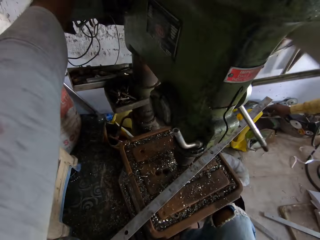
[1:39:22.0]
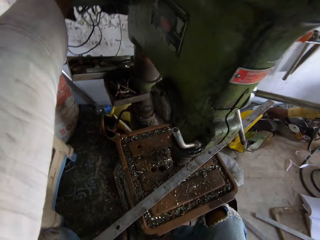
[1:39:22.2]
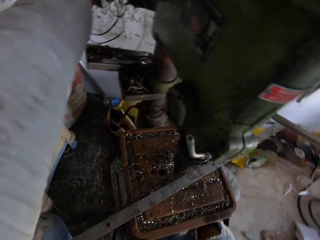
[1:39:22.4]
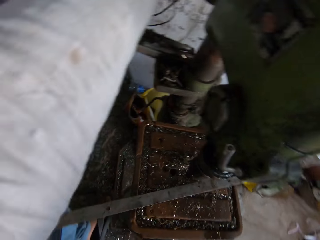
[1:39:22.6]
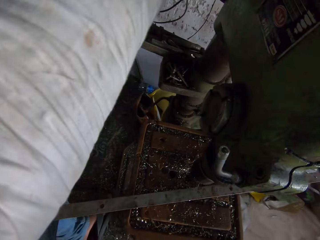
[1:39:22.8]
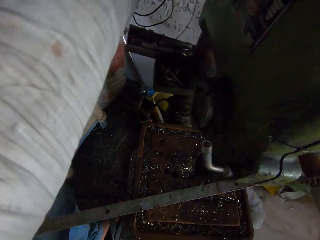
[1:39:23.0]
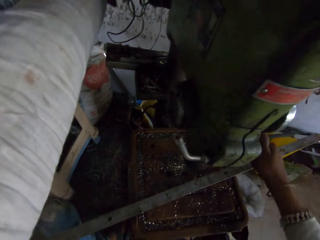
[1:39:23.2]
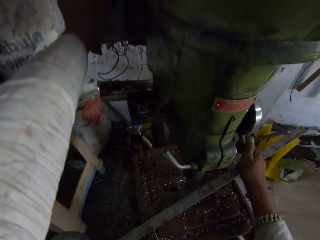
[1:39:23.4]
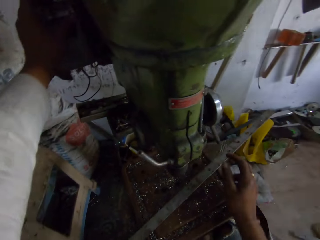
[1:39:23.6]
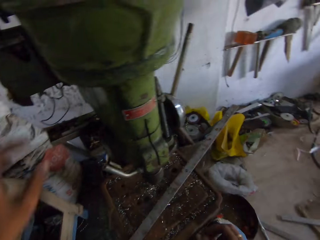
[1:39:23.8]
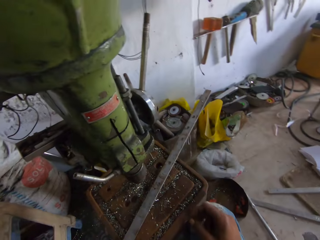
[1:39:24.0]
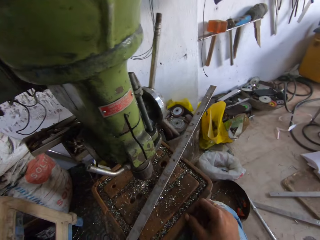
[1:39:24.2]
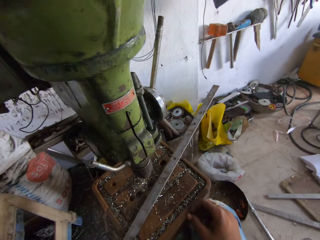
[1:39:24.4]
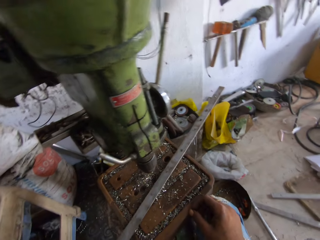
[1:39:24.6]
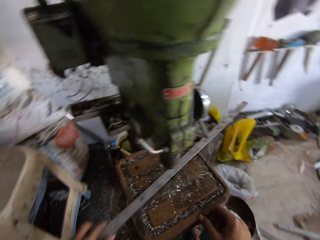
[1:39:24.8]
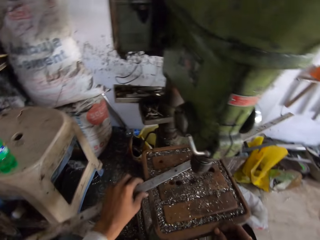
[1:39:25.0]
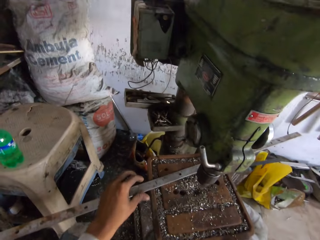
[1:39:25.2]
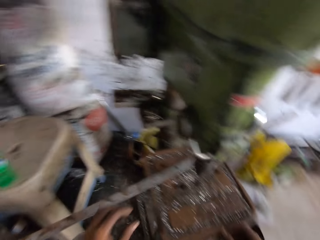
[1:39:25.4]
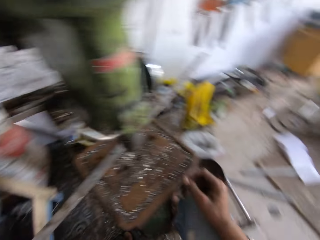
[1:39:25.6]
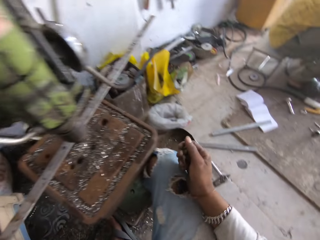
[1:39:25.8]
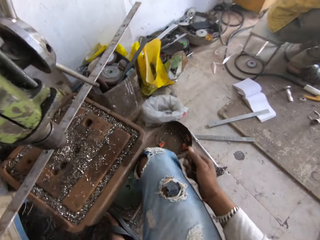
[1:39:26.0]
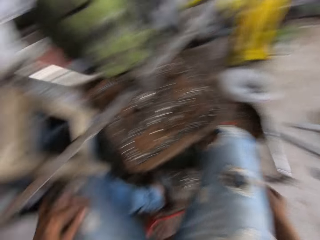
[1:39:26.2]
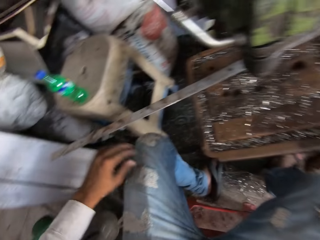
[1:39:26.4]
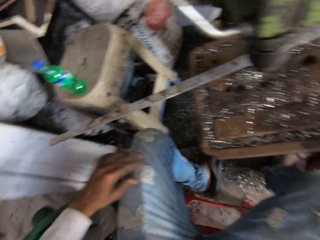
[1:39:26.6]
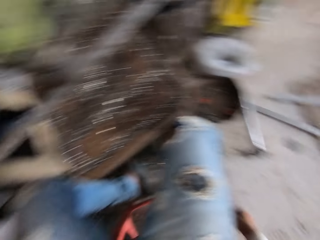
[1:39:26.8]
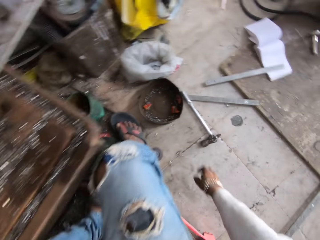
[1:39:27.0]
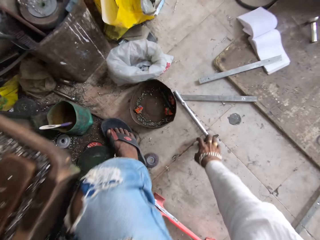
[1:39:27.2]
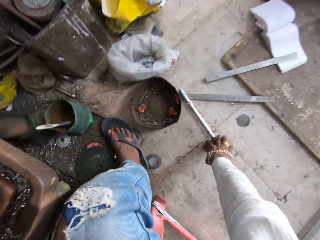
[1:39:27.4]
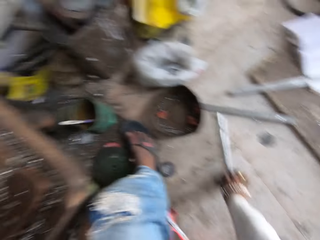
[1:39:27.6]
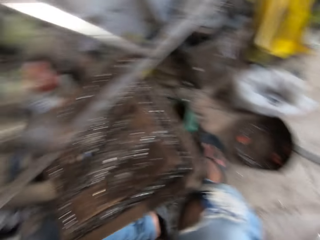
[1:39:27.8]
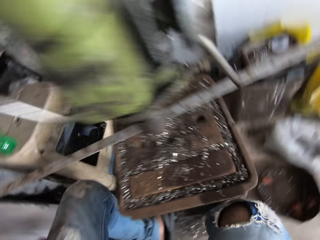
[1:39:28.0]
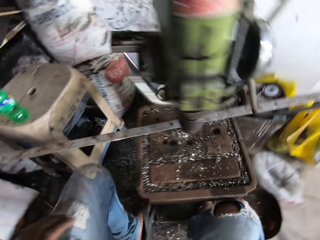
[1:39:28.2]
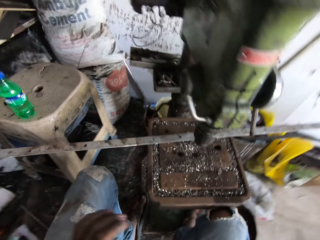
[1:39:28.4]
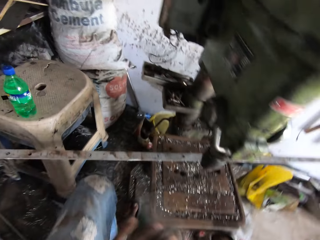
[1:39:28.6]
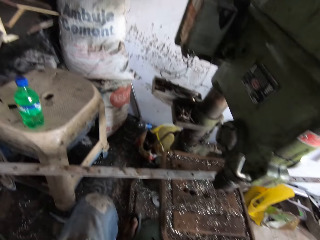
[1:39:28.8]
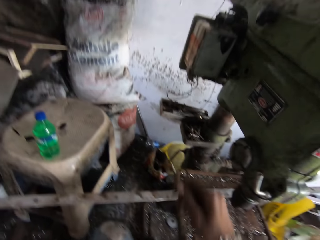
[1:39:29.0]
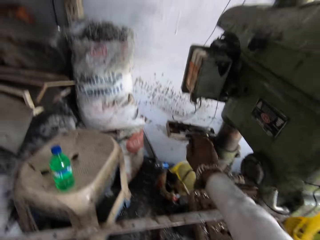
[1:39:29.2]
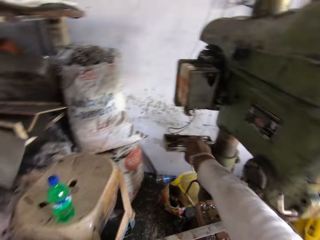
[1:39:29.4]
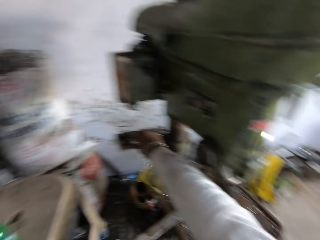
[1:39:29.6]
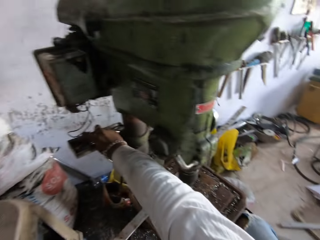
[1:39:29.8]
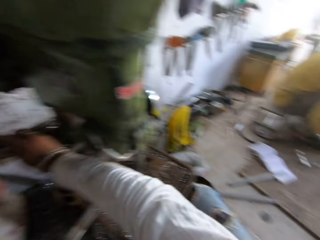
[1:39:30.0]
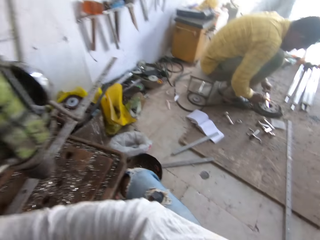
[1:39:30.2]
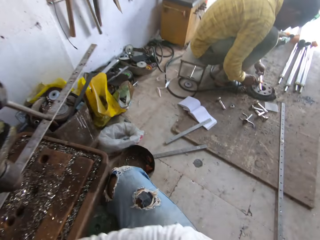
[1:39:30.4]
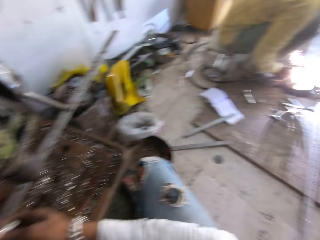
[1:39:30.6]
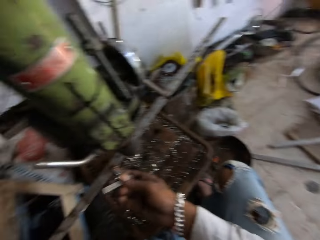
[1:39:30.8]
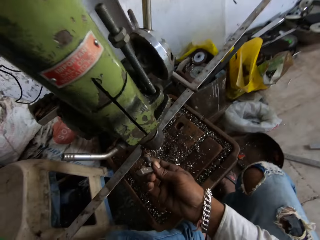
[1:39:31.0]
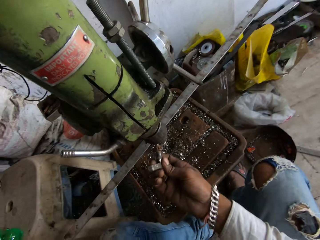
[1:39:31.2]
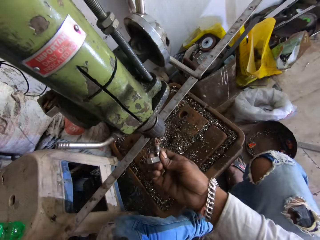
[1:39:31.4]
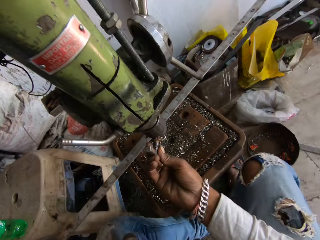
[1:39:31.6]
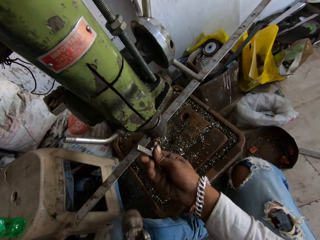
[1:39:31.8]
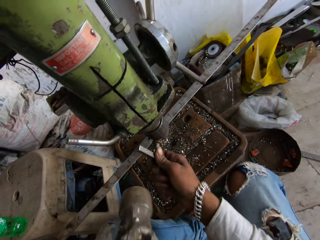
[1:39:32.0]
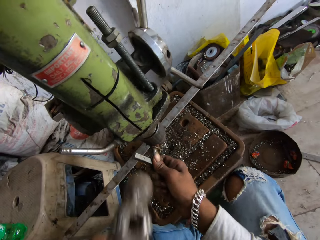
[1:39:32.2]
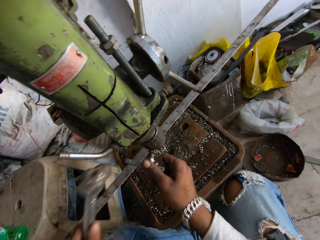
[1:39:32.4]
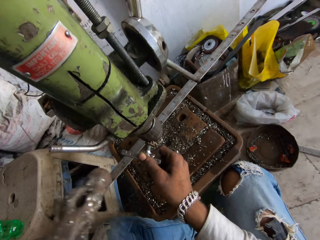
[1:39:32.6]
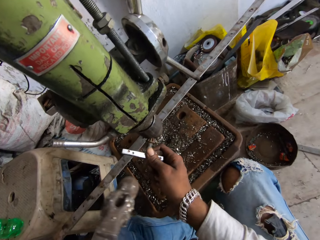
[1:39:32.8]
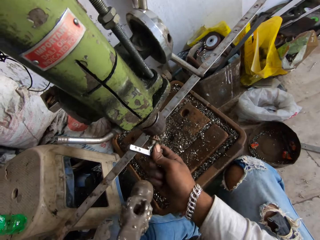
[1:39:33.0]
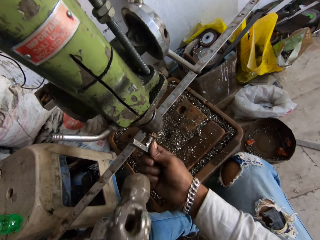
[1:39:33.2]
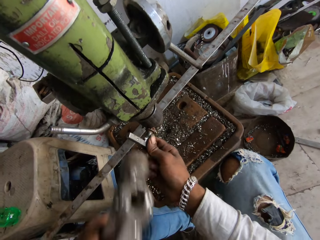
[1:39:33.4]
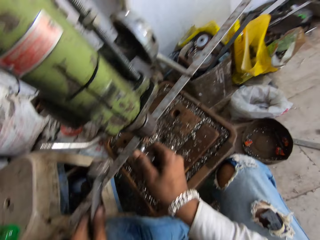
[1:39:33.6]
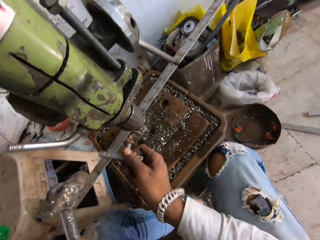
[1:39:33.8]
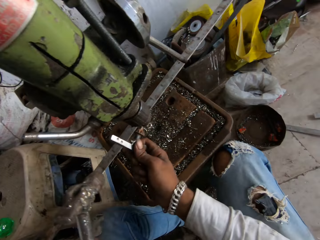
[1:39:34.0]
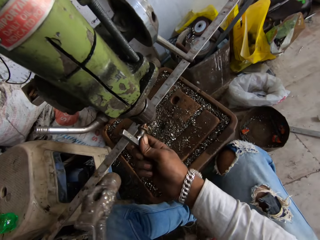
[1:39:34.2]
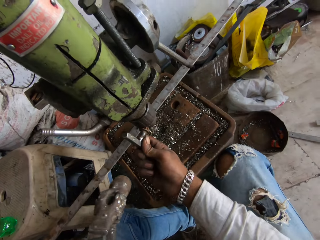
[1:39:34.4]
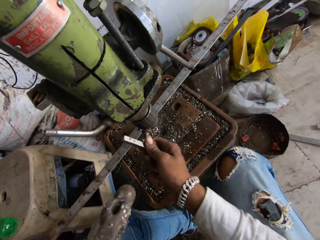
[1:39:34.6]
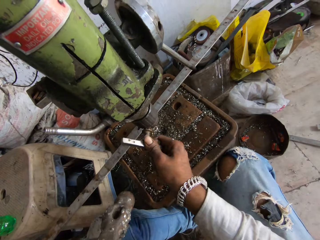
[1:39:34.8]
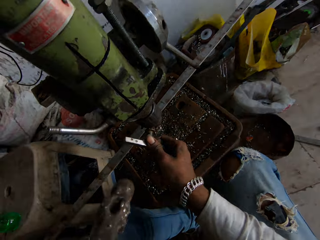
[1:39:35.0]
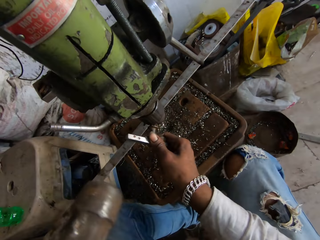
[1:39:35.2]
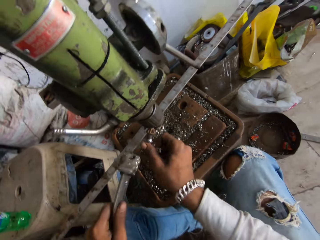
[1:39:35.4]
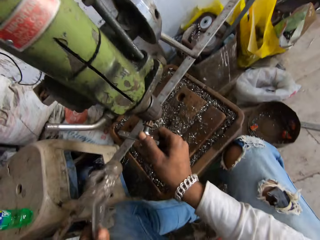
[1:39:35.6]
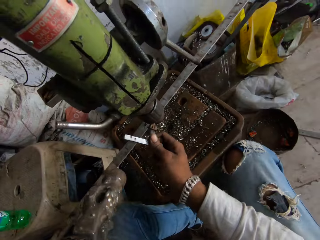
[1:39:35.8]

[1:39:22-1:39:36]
The camera wearer adjusts the grinder. They move the metal. They look around. They move the metal. They pick up the hammer. They pick up the iron. They put the iron on the grinder. They fix the iron on the grinder. They hit the iron. They fix the iron.

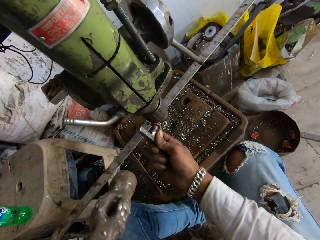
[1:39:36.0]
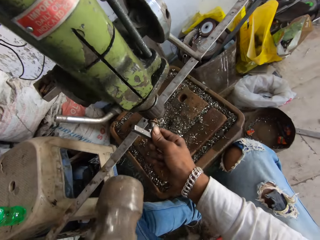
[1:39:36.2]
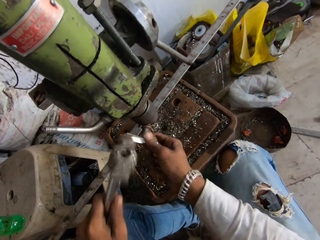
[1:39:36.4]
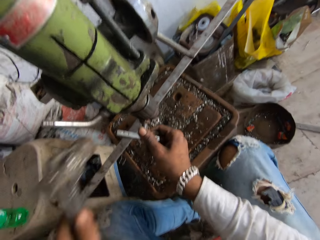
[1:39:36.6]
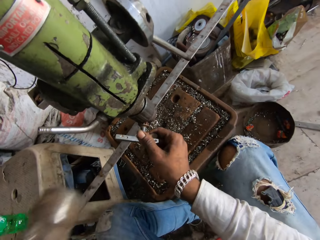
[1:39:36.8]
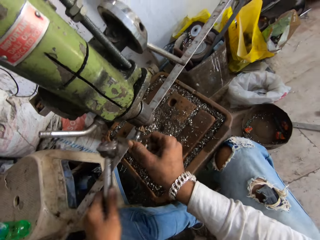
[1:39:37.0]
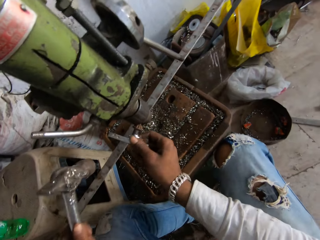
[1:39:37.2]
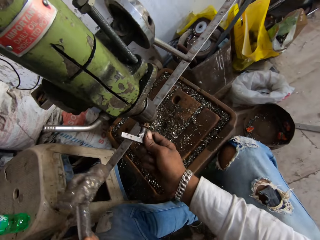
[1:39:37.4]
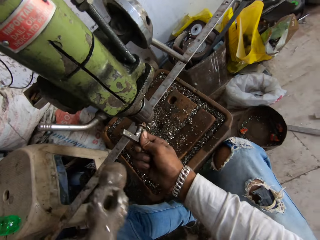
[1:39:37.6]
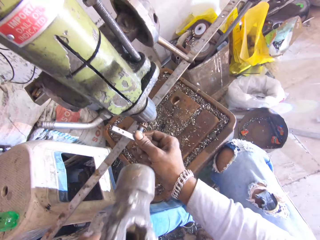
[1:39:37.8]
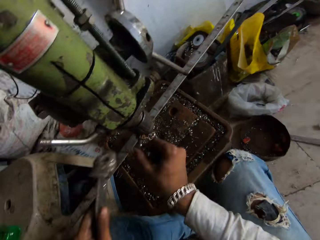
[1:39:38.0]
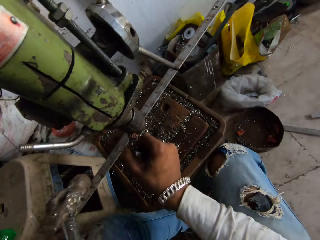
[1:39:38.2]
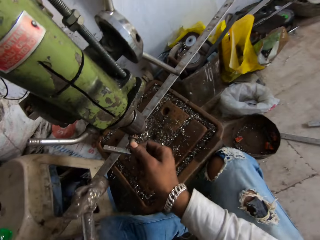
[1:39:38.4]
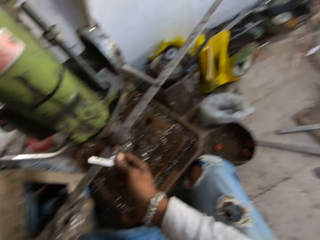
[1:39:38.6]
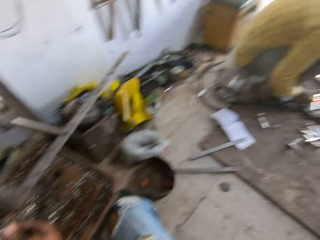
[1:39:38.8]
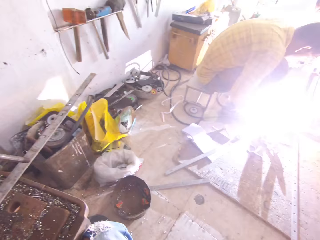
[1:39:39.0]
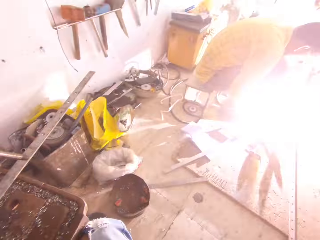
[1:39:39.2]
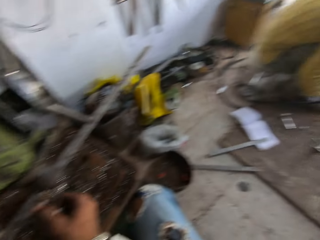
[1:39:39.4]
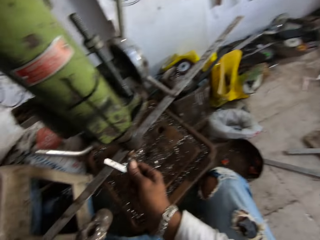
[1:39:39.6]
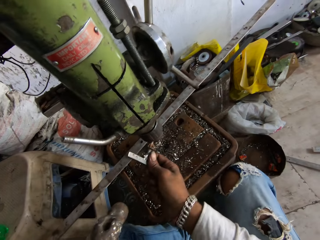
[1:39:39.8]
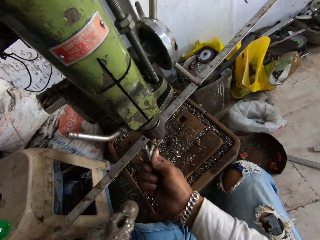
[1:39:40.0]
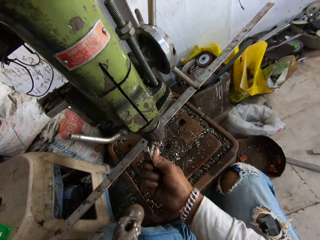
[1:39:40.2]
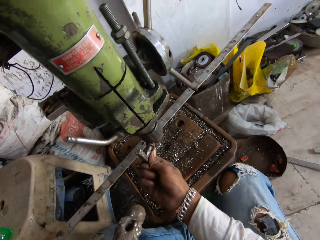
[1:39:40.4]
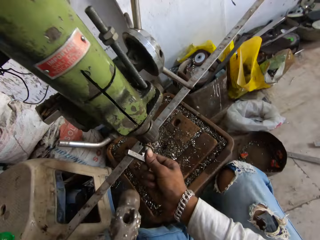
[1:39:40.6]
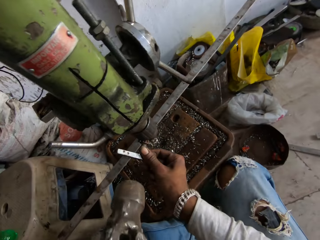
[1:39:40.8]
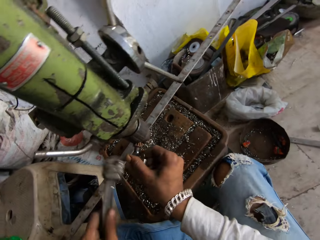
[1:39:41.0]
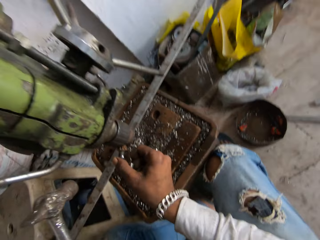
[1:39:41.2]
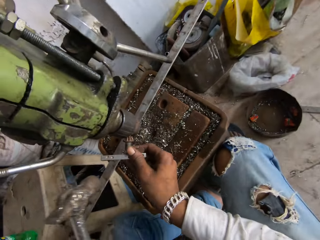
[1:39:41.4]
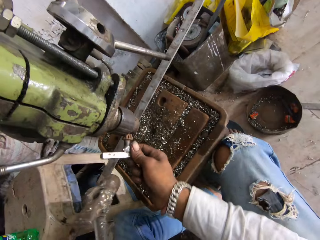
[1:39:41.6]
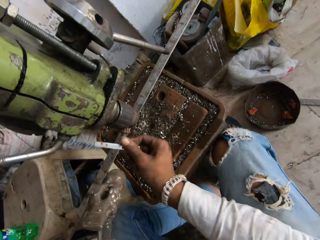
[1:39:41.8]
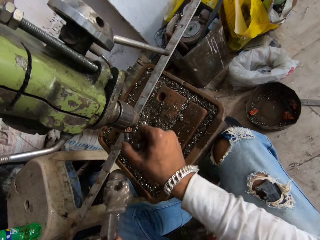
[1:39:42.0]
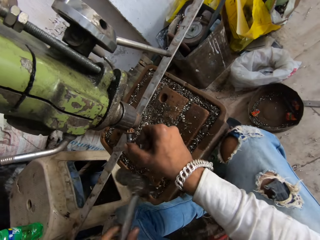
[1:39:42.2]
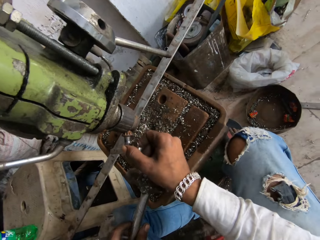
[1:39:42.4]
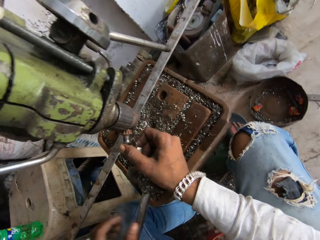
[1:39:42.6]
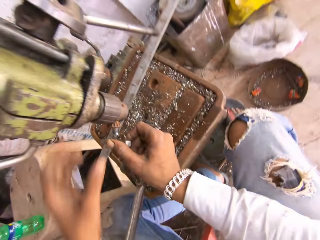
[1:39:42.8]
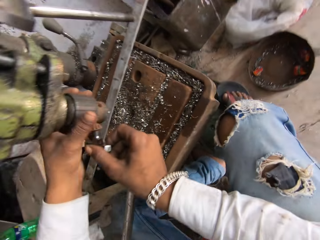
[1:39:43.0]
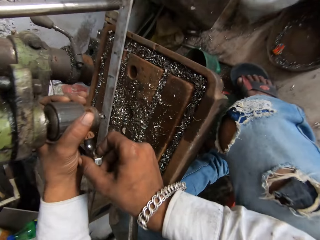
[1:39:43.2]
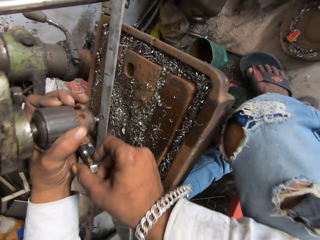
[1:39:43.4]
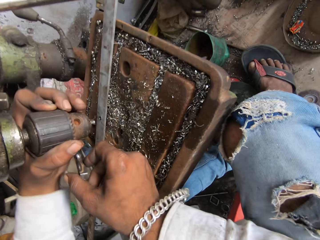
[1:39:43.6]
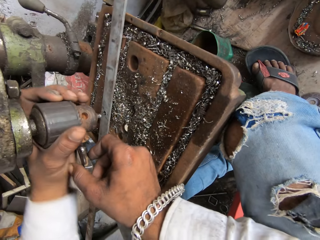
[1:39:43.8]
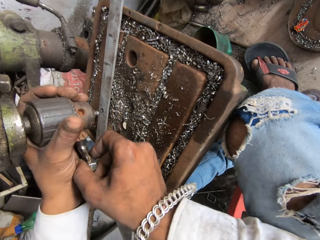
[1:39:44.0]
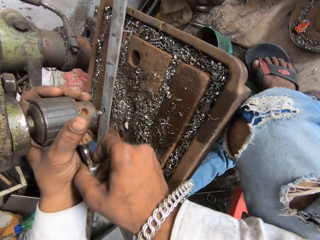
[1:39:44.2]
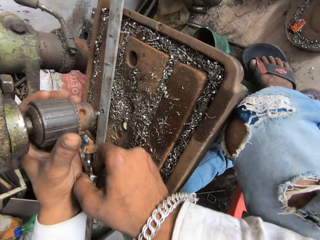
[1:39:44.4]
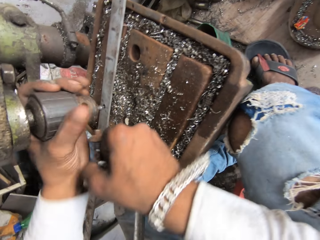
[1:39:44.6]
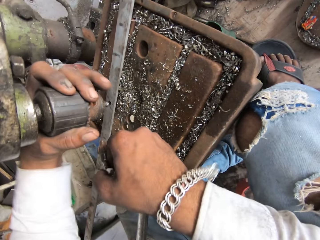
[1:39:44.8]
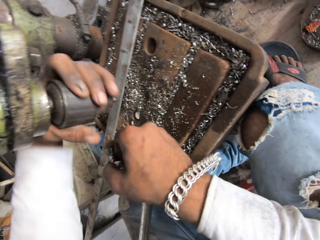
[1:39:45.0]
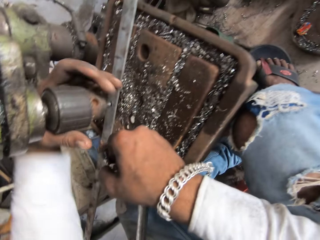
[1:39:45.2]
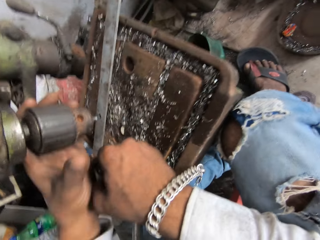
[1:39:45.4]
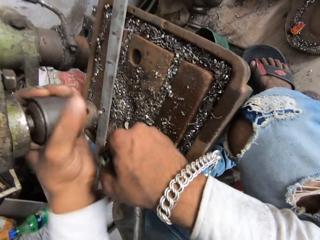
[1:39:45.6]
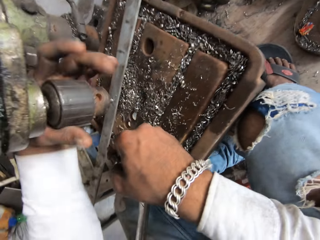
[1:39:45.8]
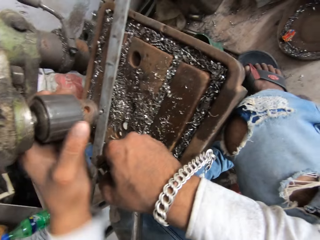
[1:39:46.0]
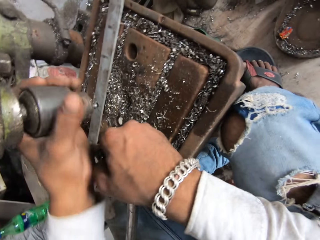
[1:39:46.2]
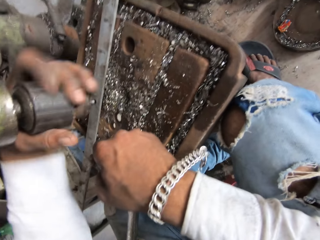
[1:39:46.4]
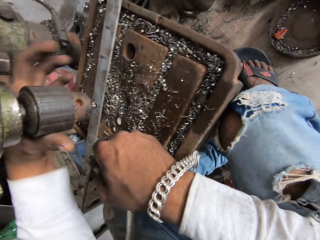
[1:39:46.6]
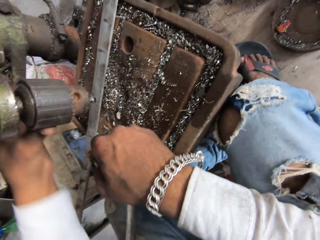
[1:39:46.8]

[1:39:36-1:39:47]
The camera wearer hits the iron with the hammer. A man welds the metal. The camera wearer hits the iron with the hammer. They put the hammer down. They adjust the grinder.
